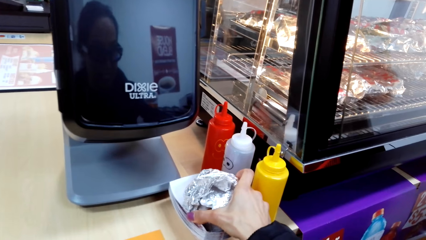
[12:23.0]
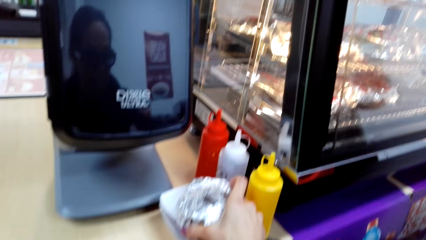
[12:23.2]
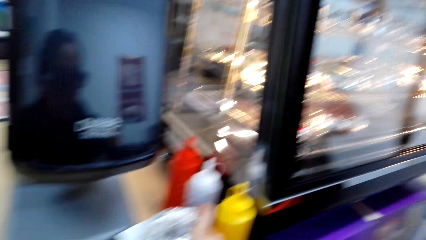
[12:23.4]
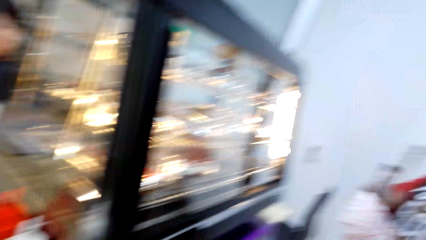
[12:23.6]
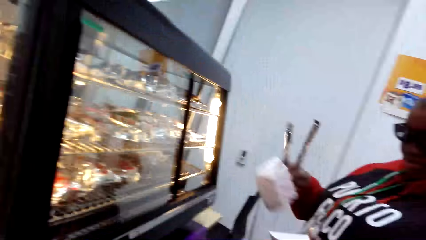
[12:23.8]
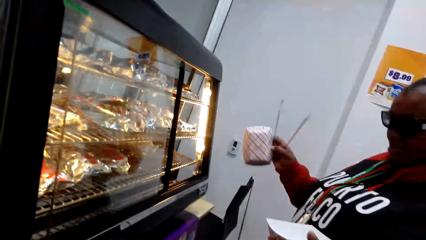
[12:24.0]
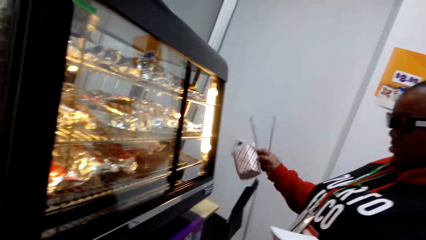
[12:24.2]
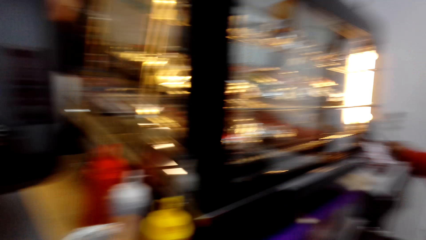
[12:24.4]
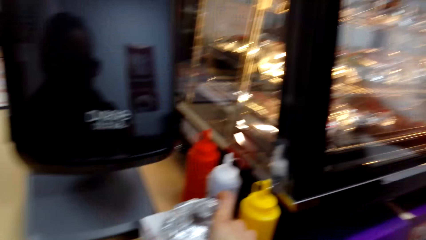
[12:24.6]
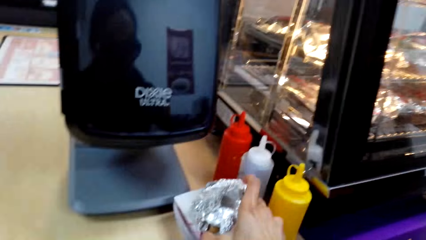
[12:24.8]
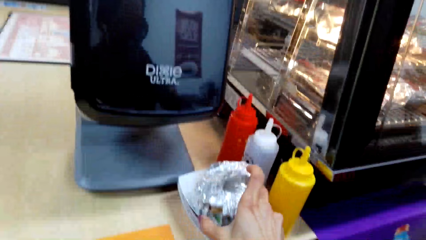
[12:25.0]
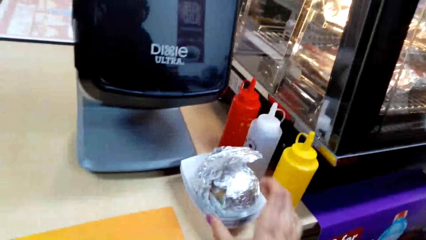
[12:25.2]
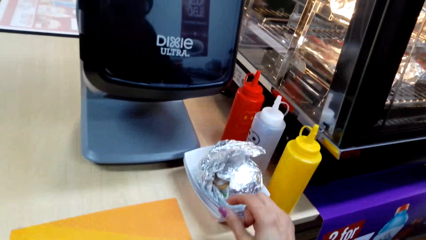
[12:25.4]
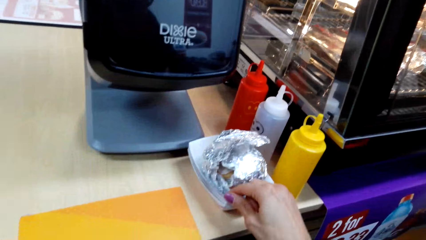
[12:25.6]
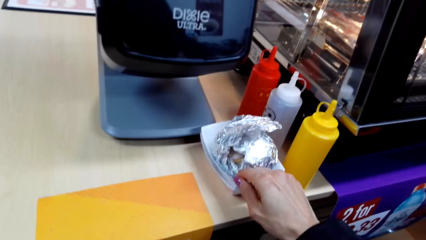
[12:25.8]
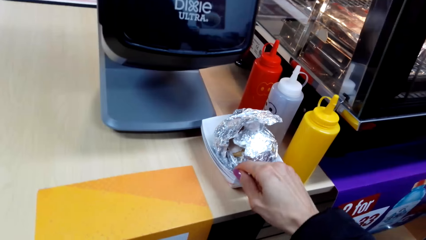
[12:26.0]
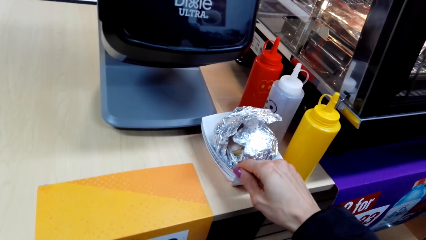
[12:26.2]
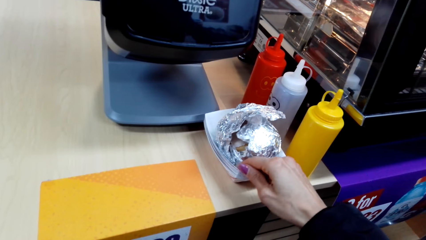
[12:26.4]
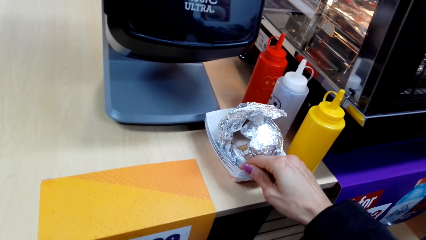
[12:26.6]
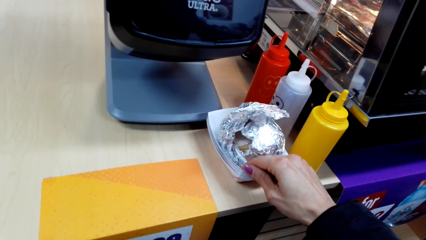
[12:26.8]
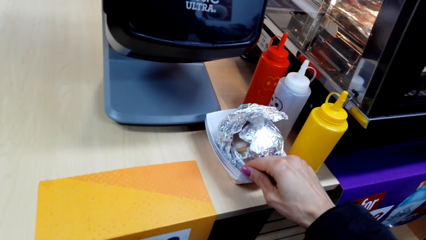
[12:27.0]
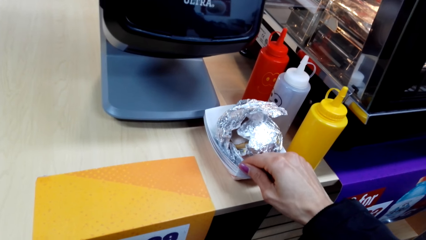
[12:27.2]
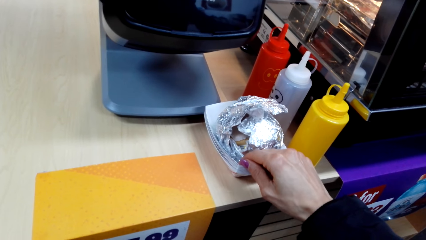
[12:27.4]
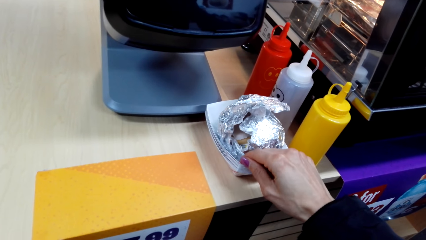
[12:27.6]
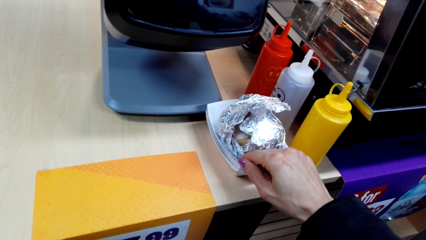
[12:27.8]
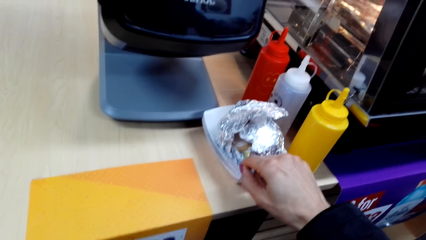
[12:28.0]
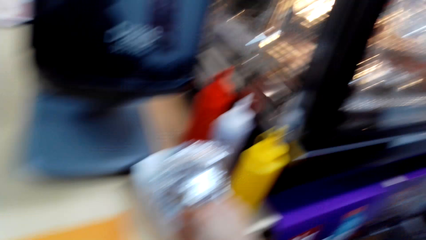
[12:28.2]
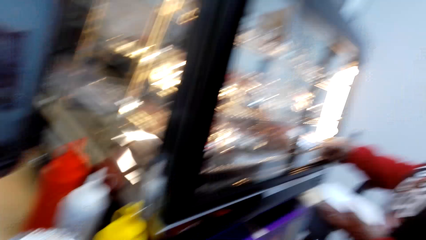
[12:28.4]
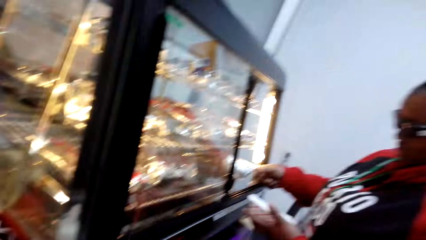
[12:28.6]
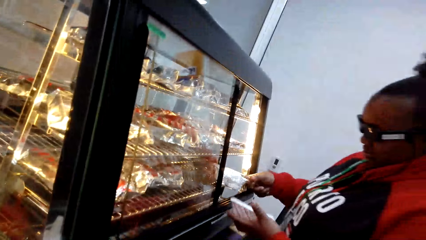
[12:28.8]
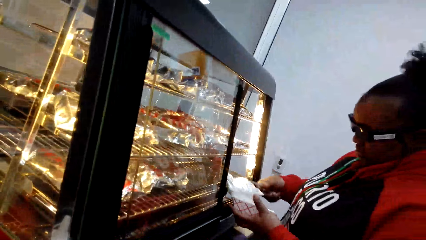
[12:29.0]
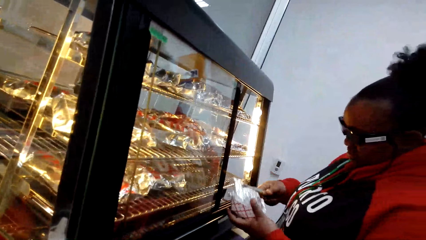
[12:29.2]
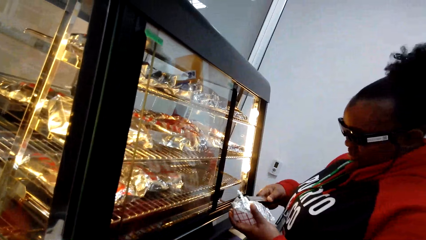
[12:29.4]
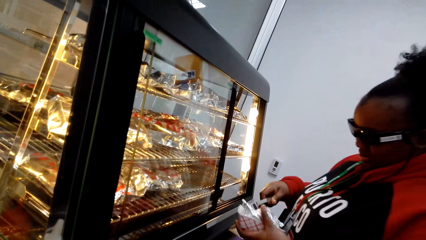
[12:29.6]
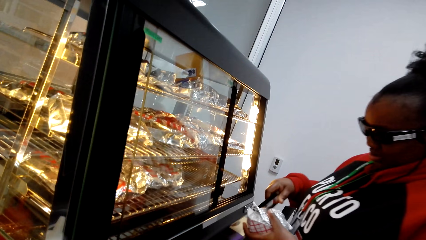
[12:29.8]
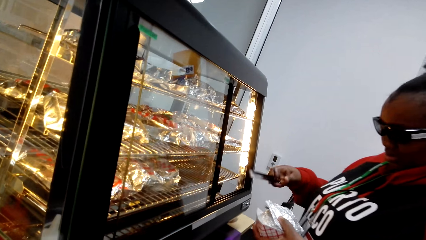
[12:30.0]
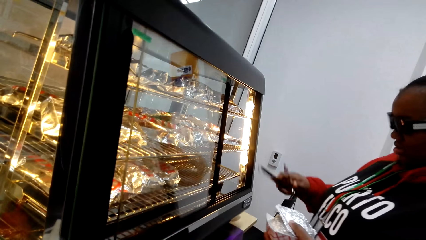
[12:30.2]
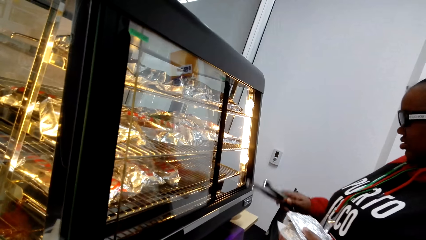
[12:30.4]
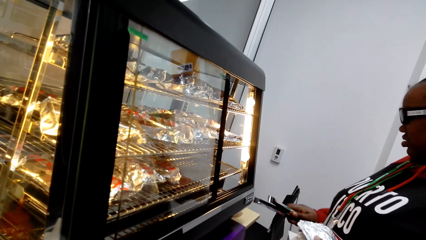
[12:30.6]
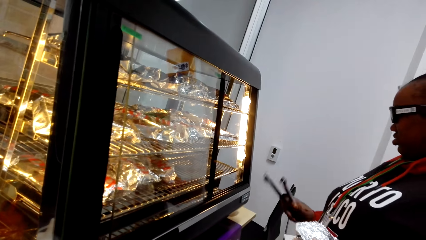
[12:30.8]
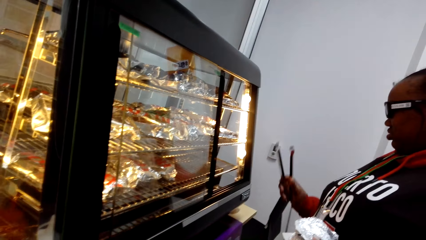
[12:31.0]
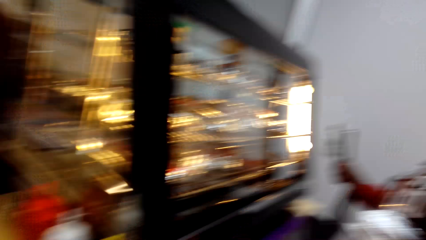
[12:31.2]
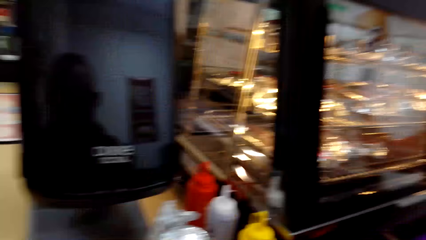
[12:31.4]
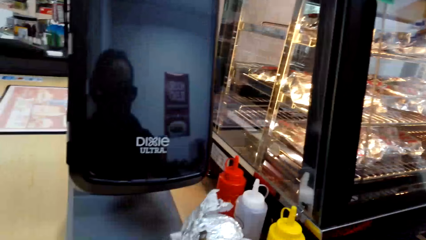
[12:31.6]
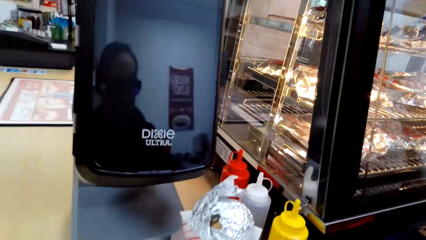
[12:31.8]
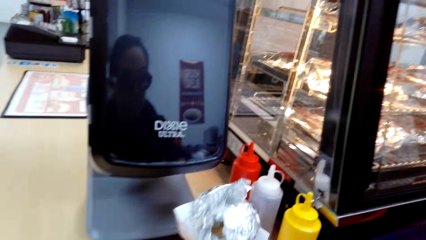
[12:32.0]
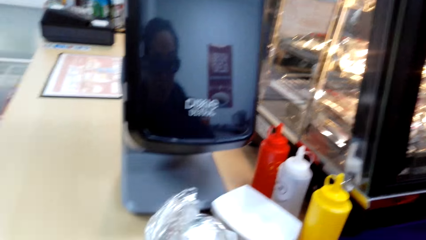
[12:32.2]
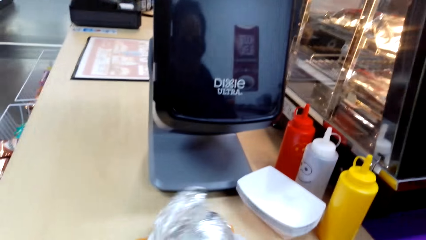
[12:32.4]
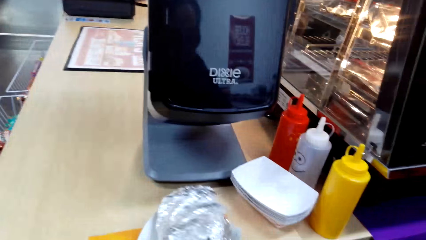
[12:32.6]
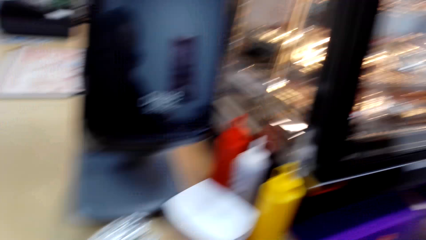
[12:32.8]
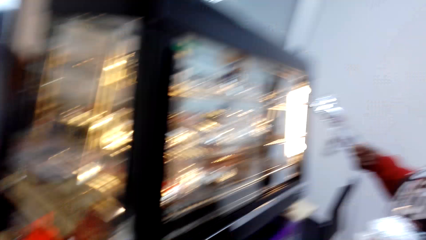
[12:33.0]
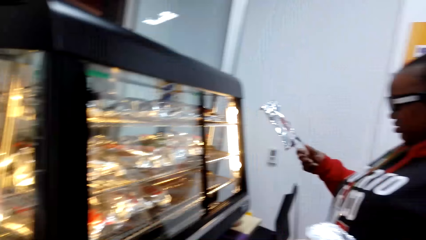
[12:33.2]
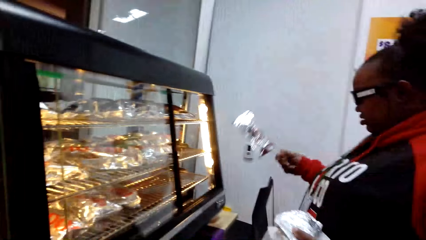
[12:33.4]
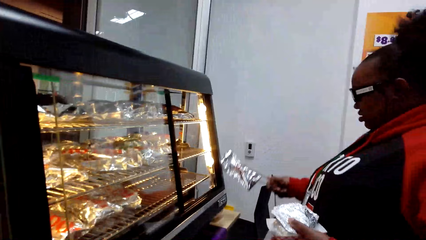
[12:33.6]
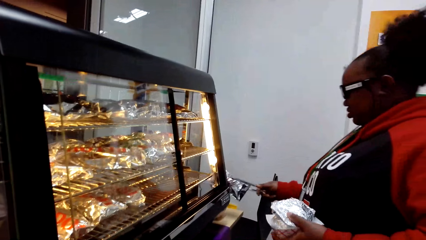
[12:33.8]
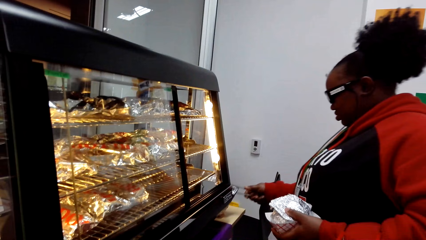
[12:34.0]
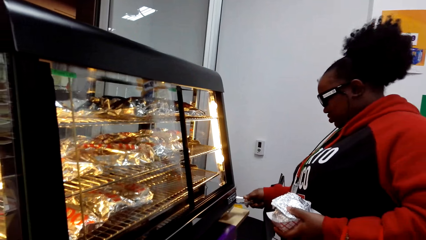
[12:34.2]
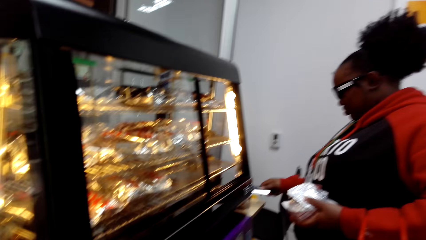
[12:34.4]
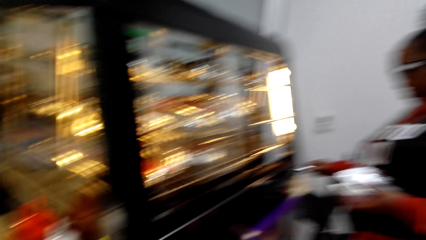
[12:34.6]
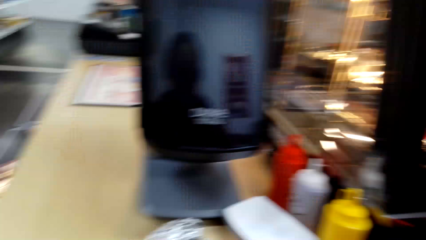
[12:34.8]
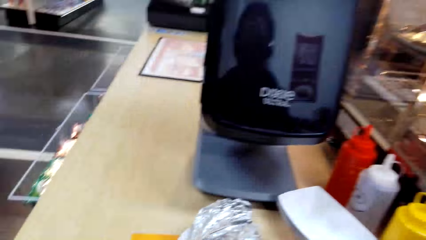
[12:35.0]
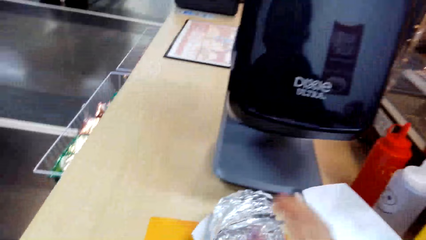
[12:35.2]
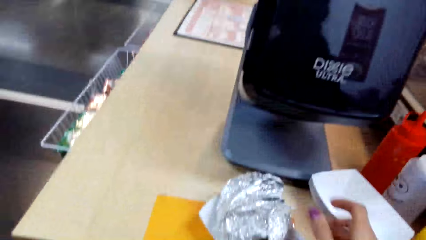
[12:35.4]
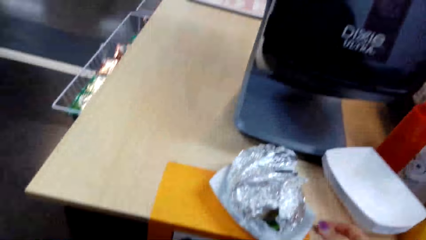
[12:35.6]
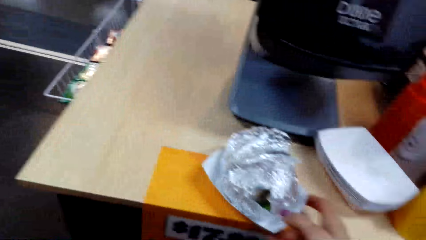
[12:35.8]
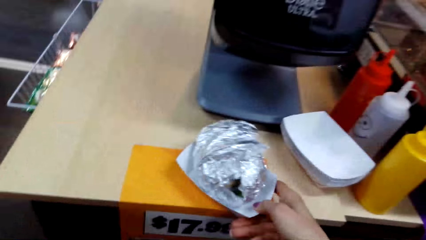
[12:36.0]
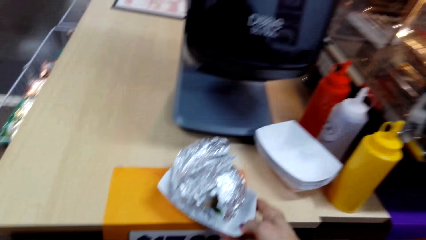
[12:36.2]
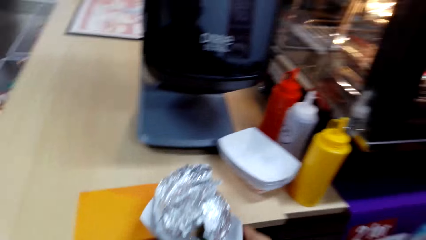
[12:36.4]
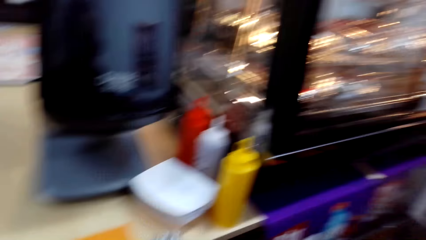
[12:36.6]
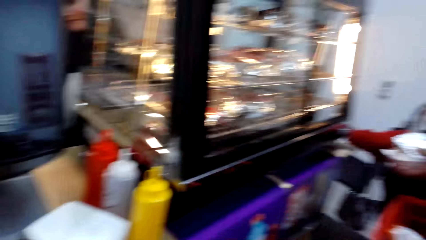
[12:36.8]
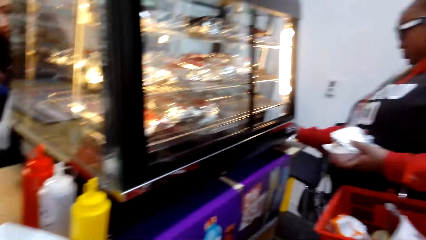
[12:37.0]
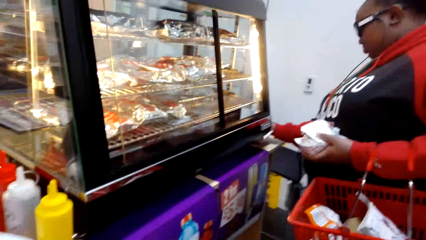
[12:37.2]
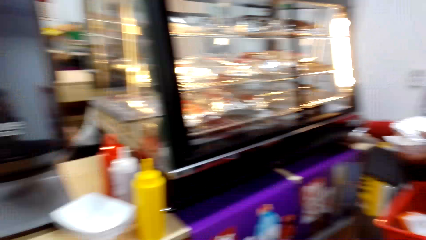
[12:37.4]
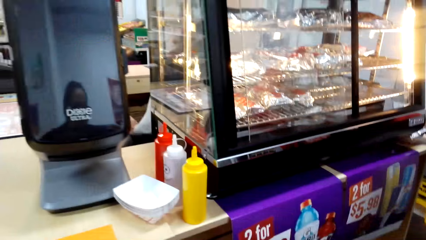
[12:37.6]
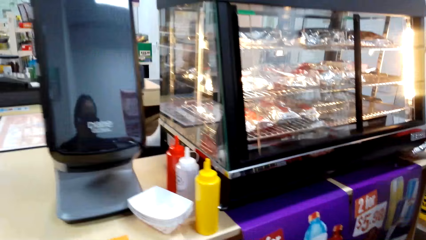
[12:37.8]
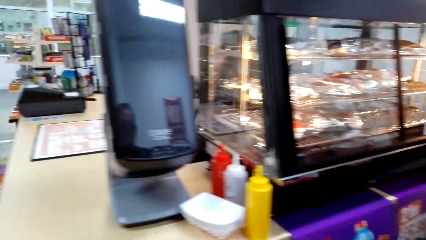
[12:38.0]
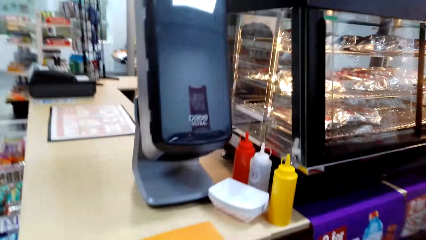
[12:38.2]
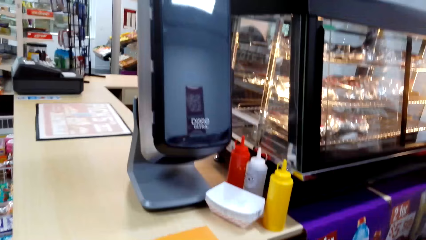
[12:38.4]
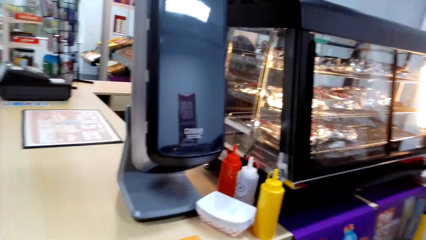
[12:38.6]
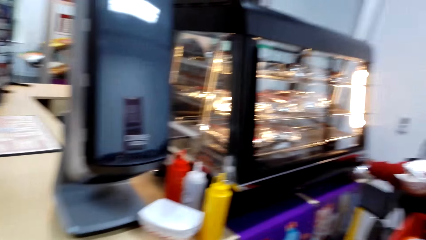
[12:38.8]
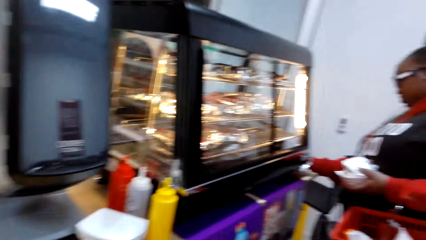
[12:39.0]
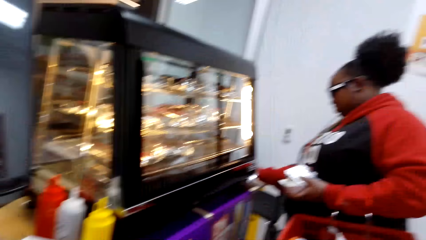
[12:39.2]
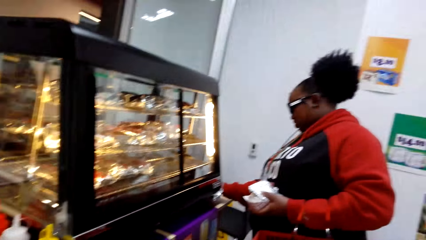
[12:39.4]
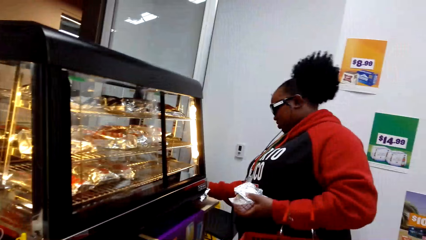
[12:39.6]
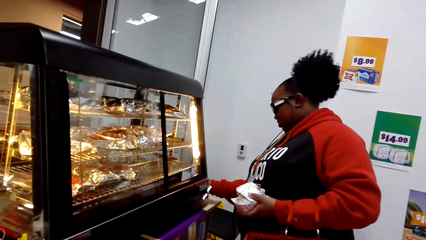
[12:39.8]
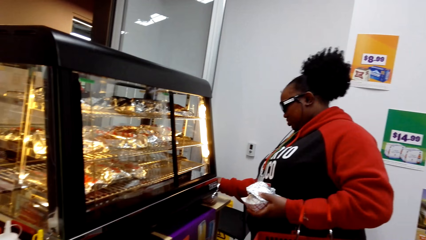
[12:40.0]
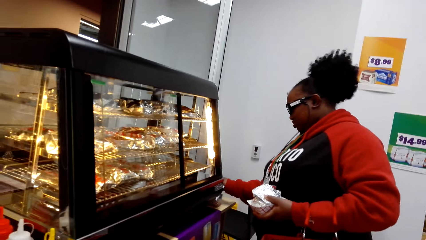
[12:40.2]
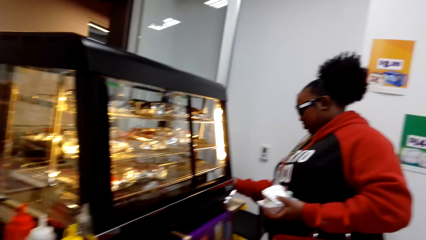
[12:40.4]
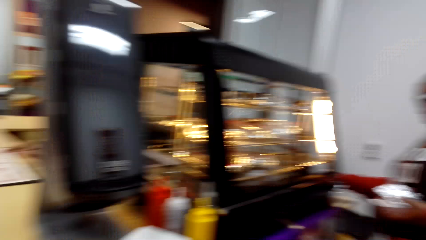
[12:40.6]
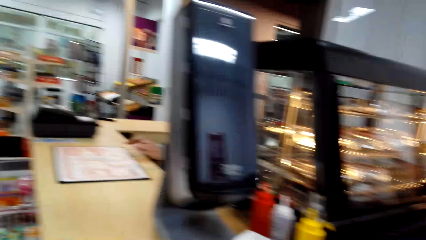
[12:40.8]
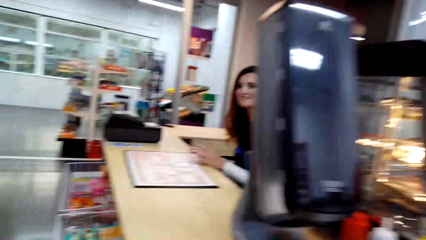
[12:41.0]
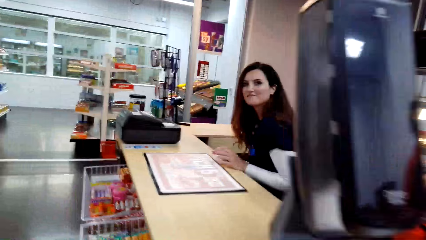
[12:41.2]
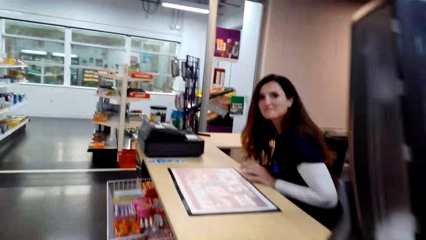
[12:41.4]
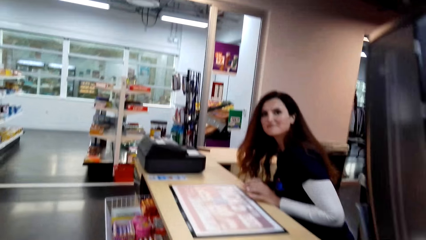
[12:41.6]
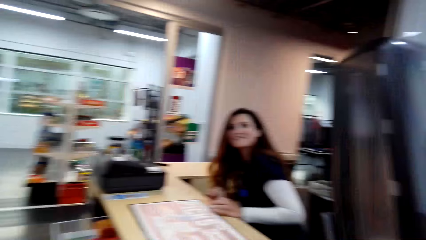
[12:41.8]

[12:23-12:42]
The camera wearer puts the sandwich on the bowl. A woman lifts something and puts a container beside the grill. The woman puts something on a paper plate. The camera wearer holds the chair. The woman puts the sandwich on the container with a tong. The woman holds the tong. The camera wearer picks the paper plate. They put her bowl with the sandwich on it. They look at the woman. The woman puts the aluminium foil aside. The camera wearer picks her bowl with the sandwich on it. They look around. The woman holds her container firmly.
